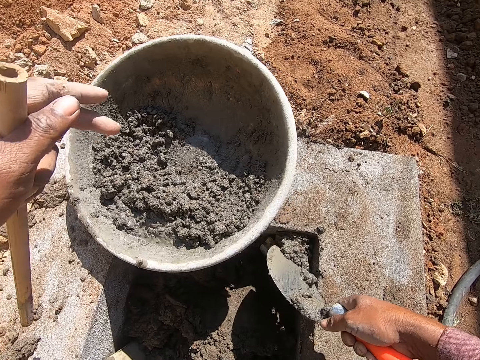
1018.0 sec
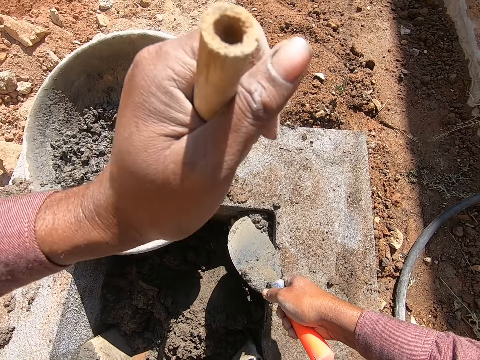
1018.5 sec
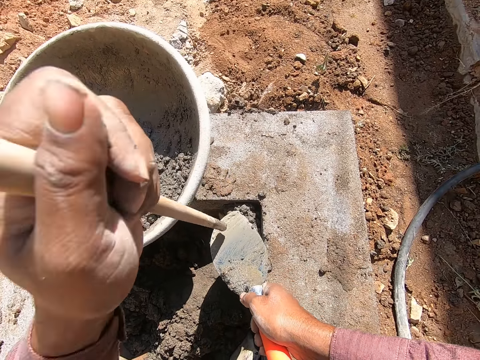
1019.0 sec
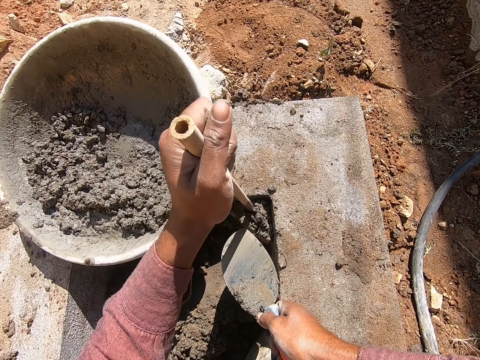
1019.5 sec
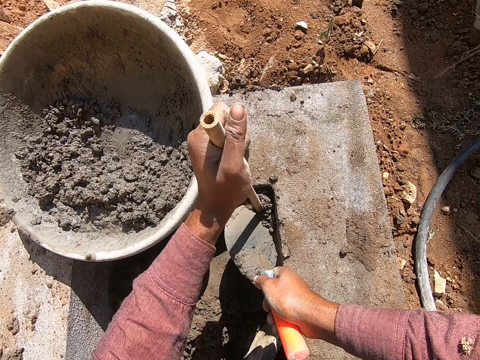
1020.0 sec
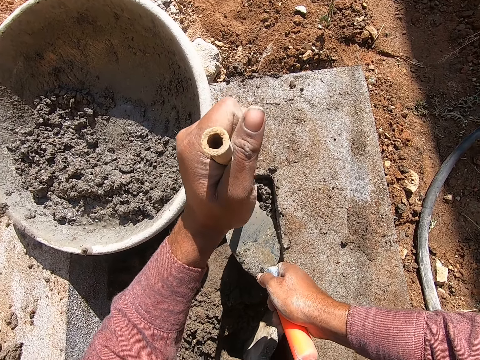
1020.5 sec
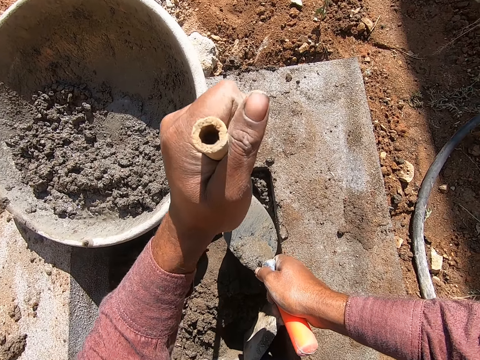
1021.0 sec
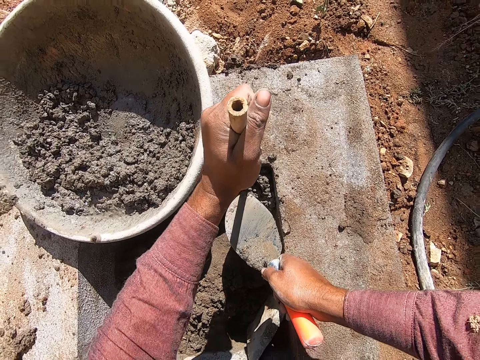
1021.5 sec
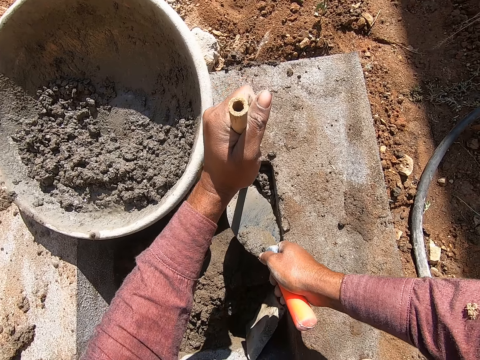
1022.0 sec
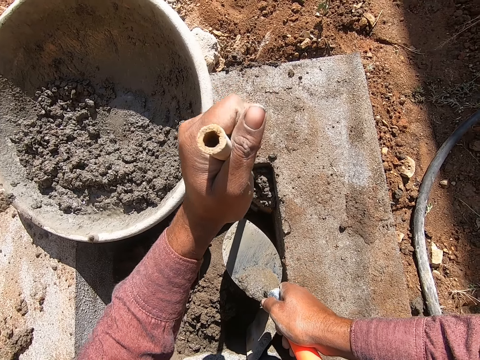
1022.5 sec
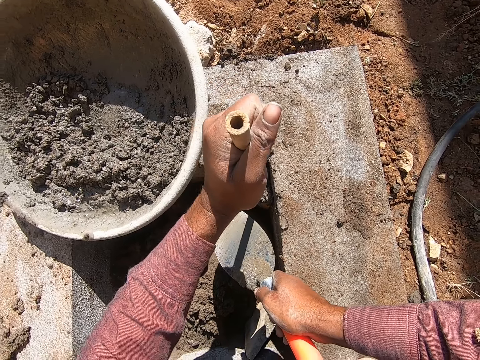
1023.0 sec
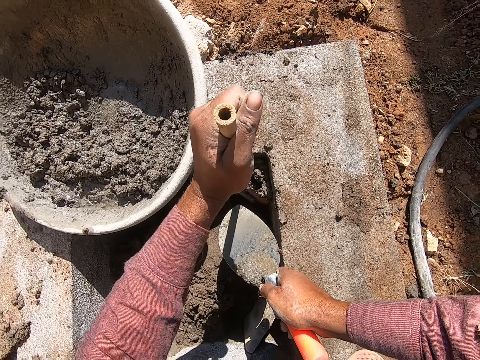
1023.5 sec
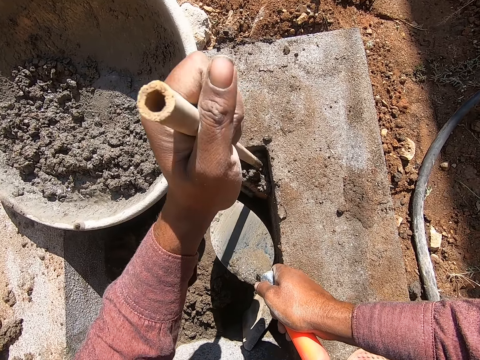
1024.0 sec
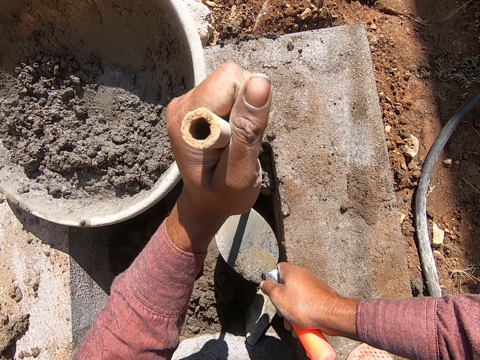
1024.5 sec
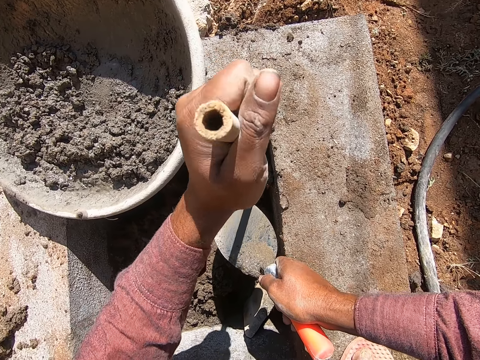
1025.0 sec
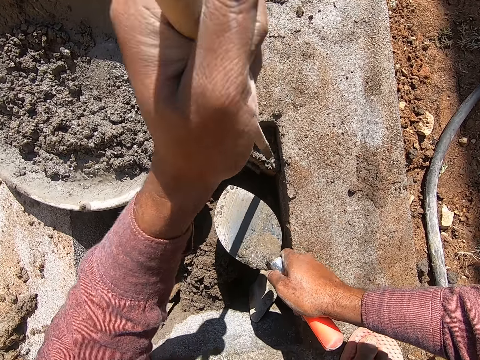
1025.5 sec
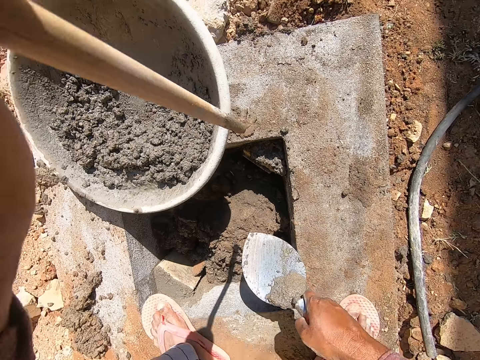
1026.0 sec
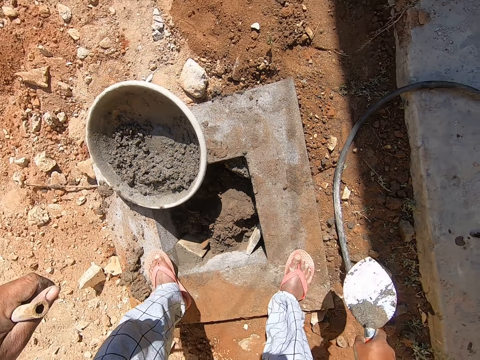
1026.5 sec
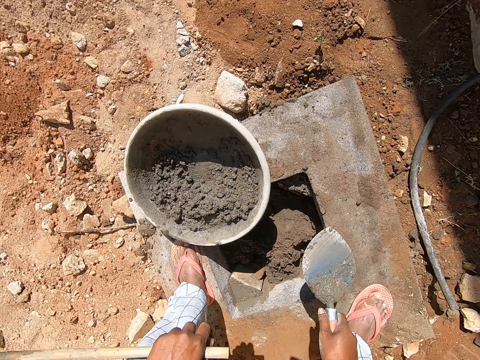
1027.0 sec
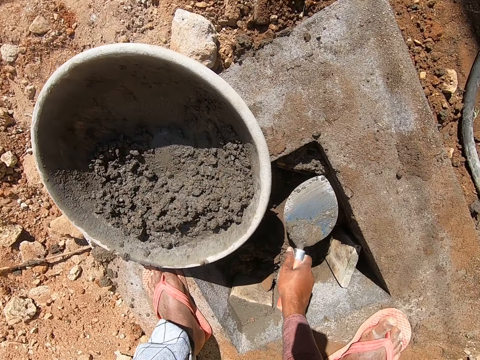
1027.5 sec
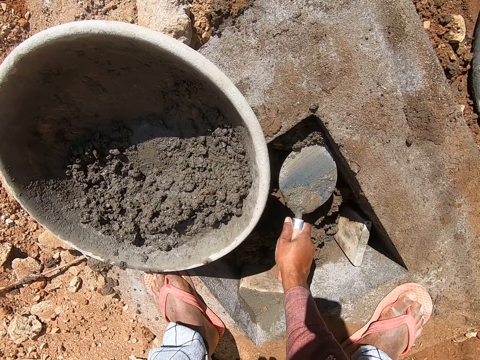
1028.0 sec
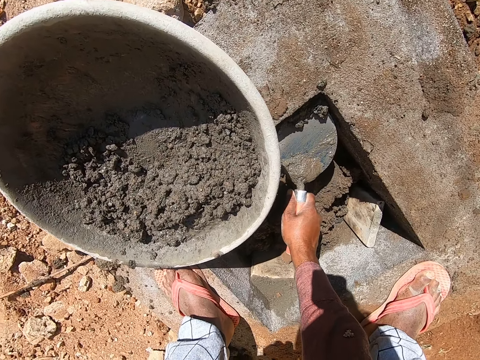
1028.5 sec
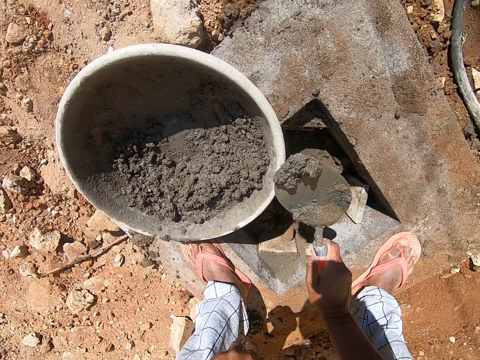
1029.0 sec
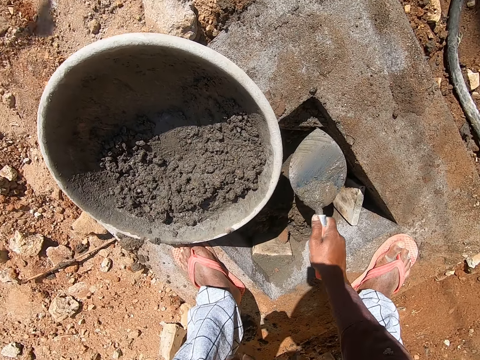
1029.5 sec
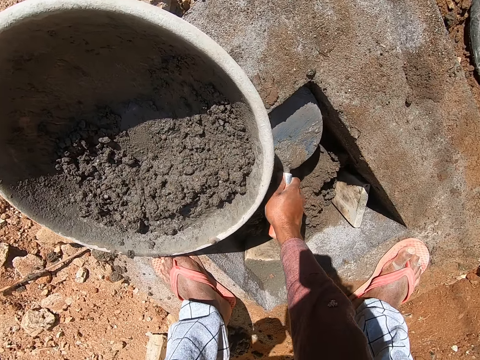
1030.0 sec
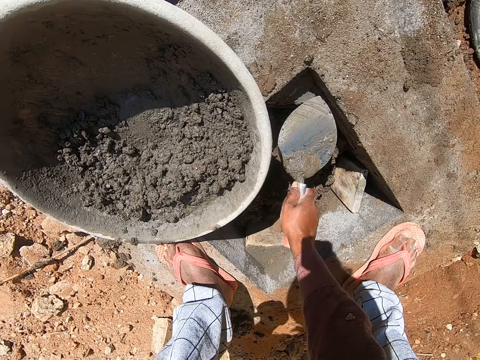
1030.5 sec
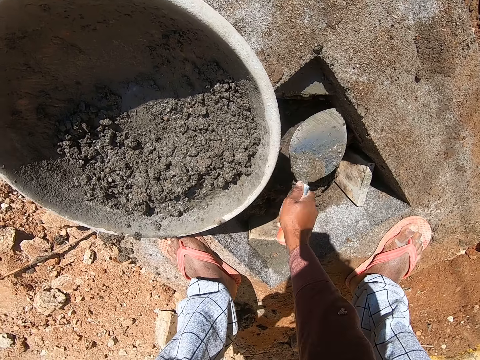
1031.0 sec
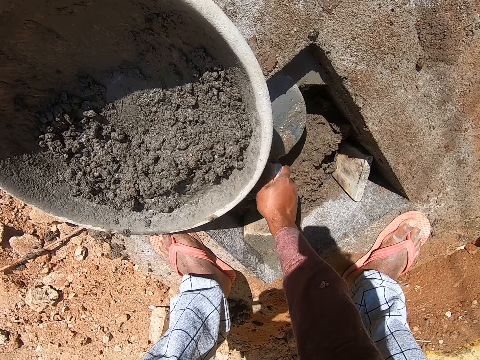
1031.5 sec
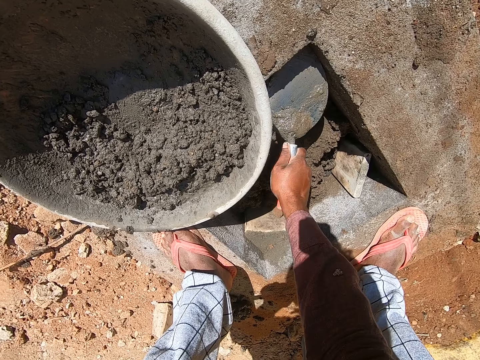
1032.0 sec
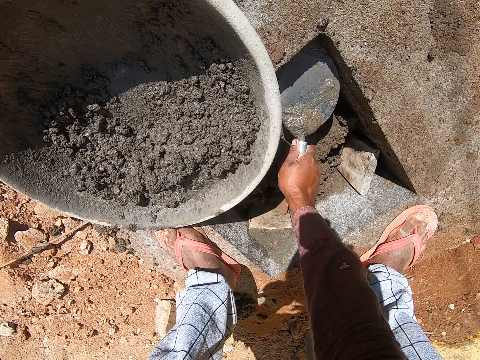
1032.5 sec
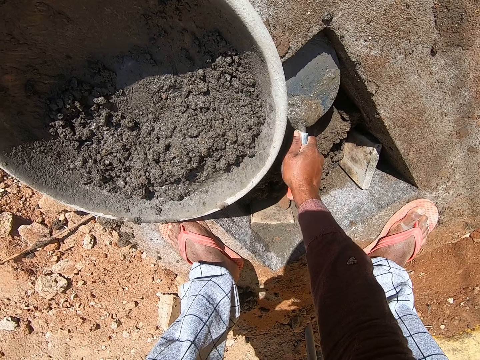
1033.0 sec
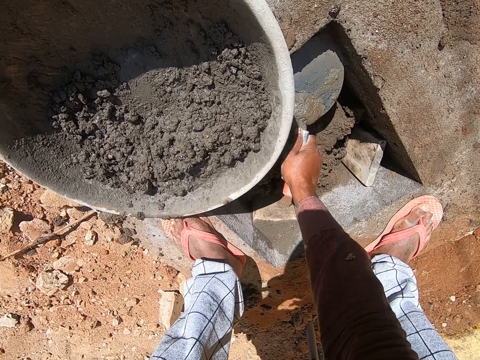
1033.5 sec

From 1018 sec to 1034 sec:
The camera wearer puts the cement in the hole. They push the cement in the hole with the stick. They move the hand. They scoop the extra cement. They put the cement in the mortar tray. They spread the cement.

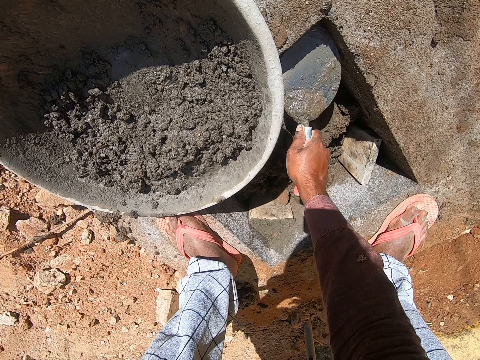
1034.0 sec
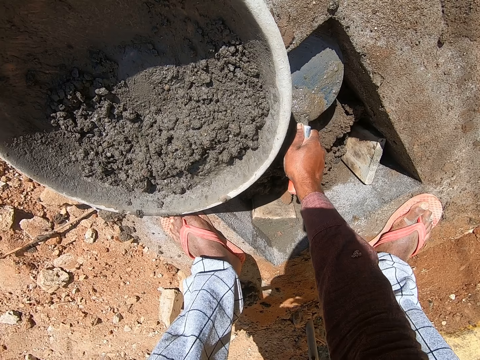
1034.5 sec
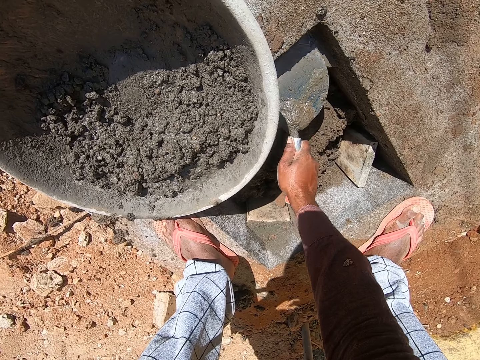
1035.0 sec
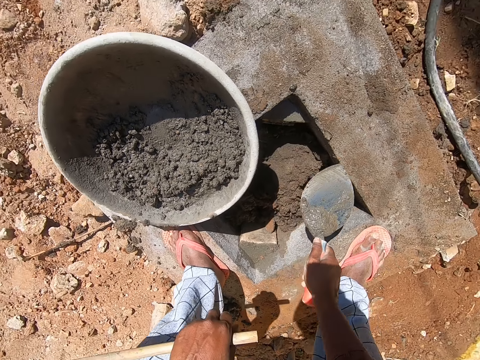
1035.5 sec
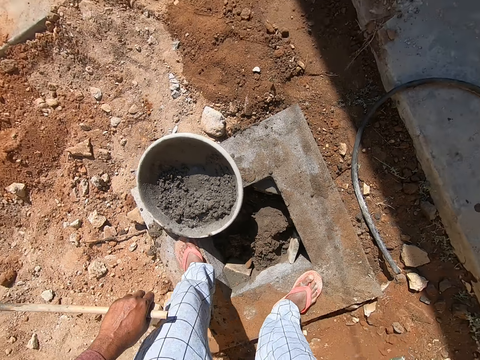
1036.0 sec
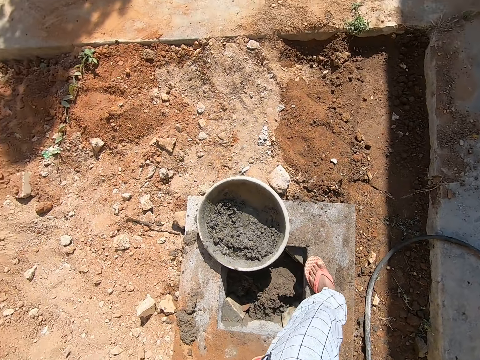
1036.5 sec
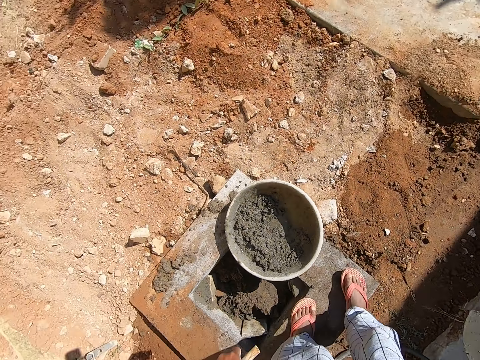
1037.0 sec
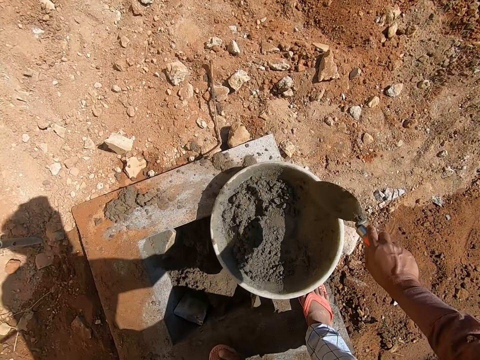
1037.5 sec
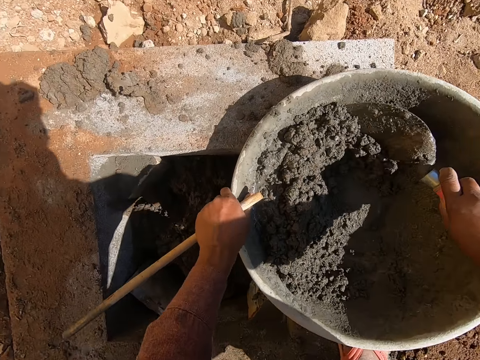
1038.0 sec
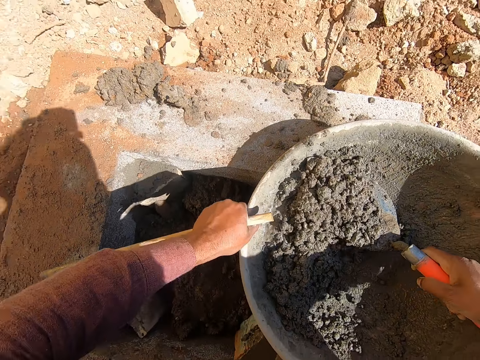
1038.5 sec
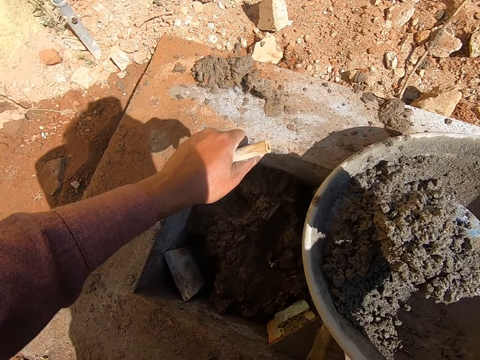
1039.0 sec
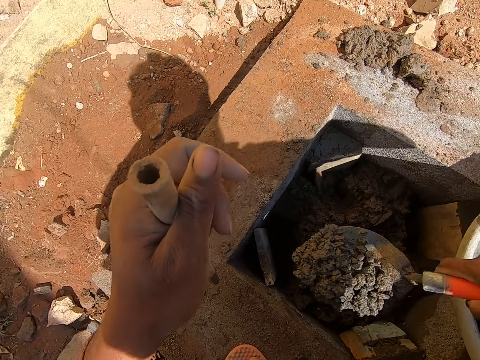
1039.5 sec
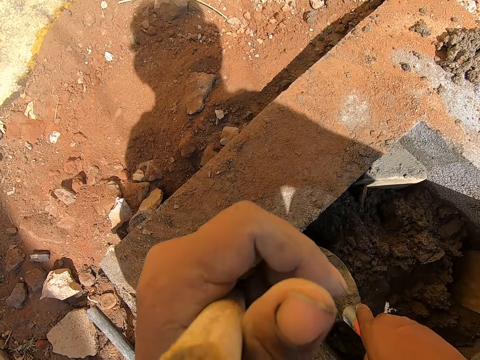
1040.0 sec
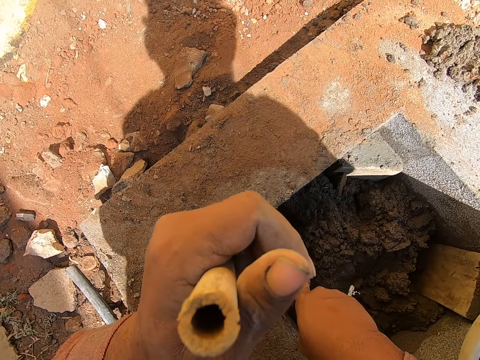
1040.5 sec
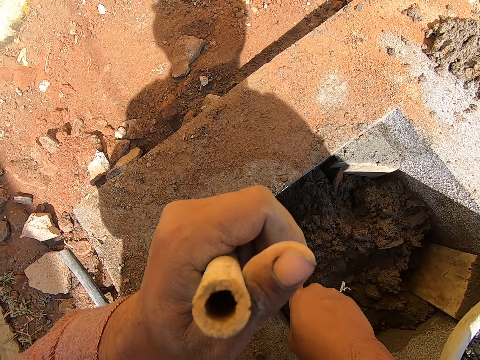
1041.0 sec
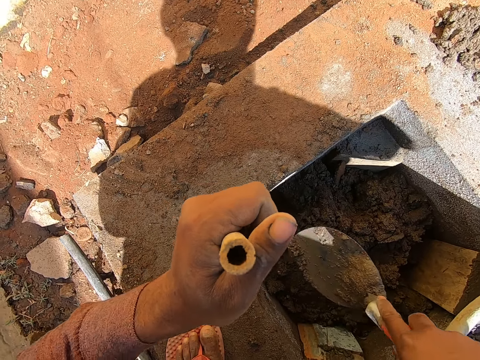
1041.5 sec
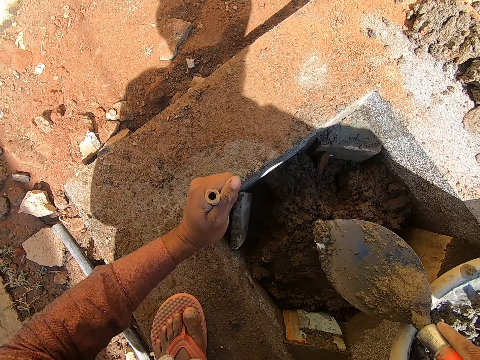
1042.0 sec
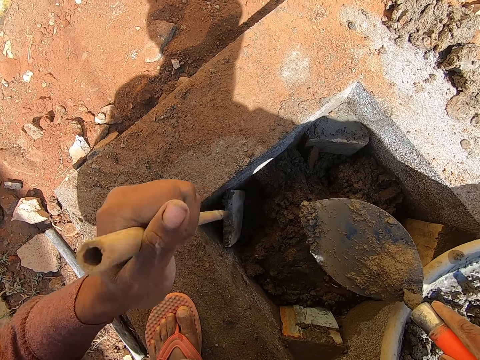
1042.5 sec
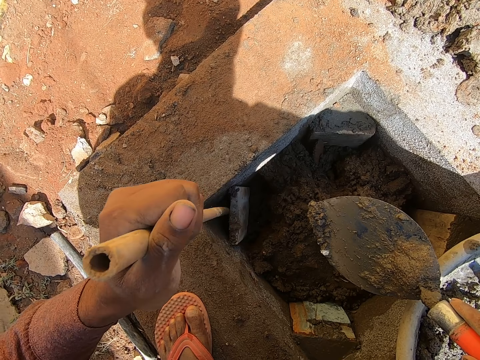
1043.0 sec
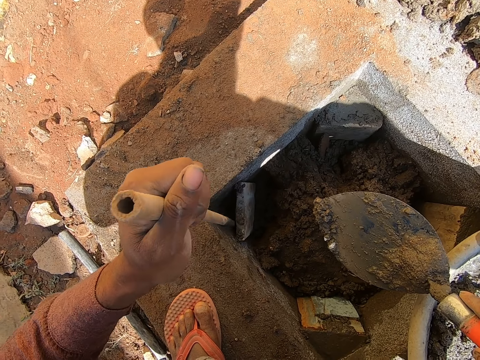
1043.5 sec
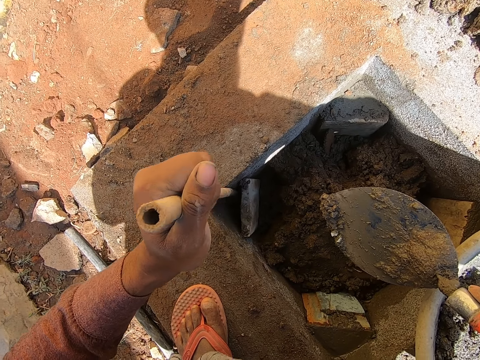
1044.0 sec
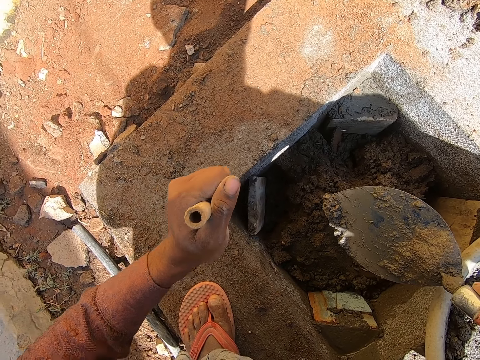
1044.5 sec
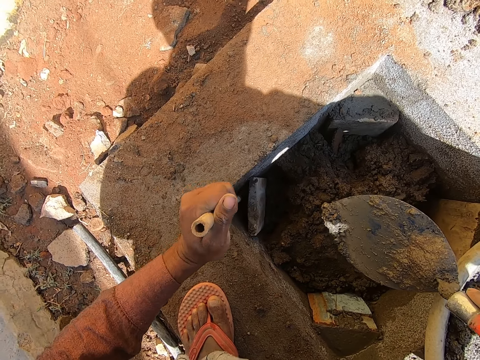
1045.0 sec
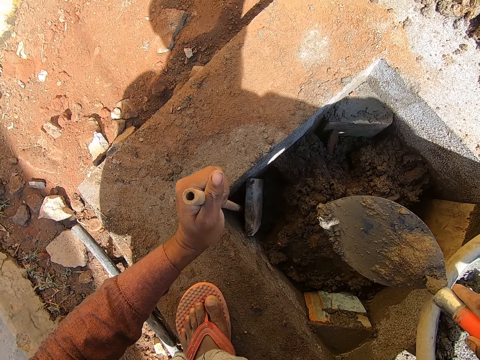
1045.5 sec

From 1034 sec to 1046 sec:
The camera wearer stands up, steps forward and bends down. They scoop the cement. They put the cement in the hole. They push the cement in the hole with the stick.
